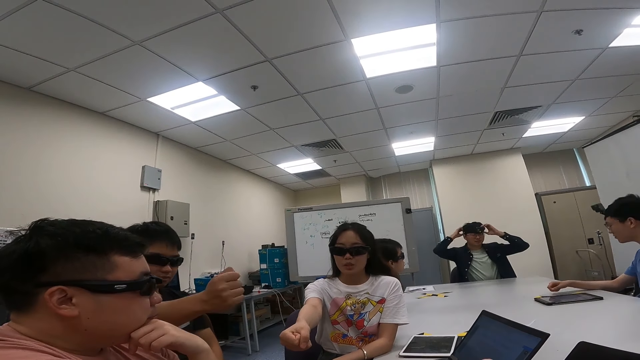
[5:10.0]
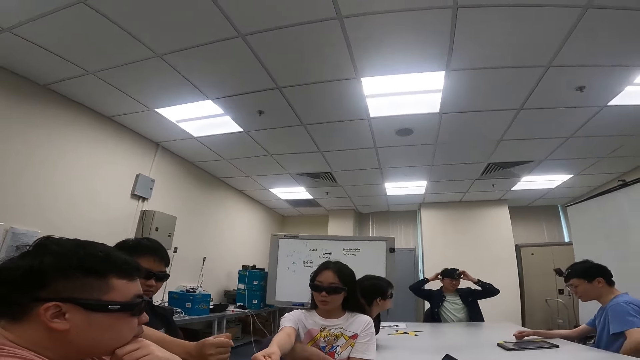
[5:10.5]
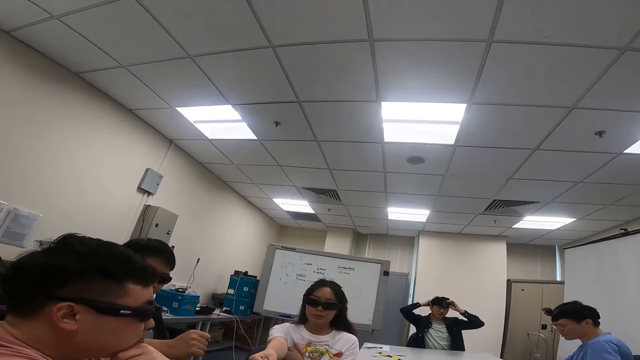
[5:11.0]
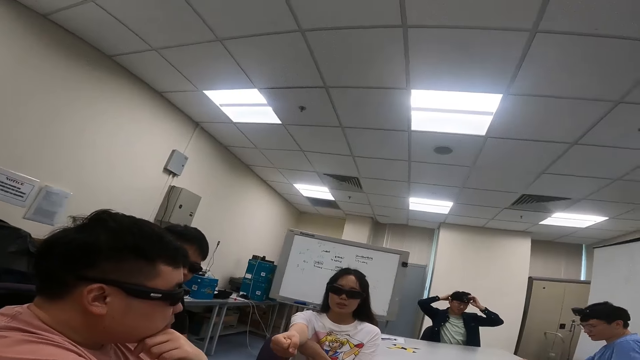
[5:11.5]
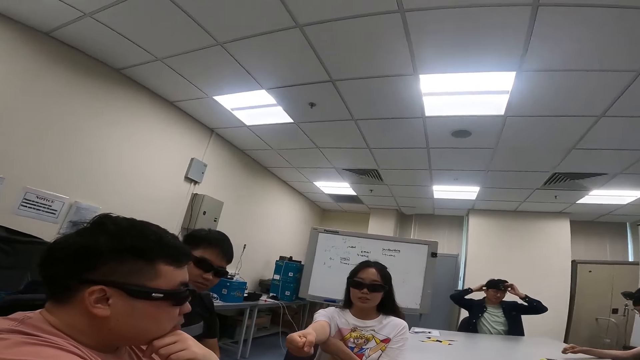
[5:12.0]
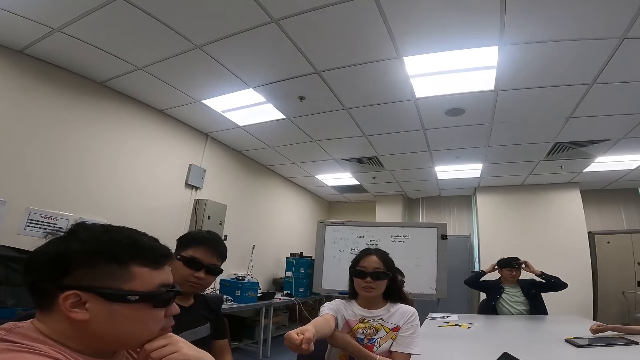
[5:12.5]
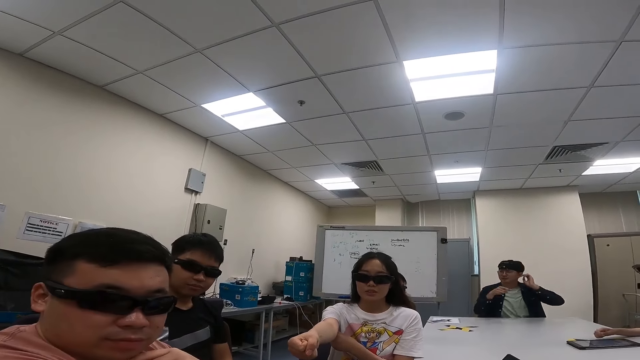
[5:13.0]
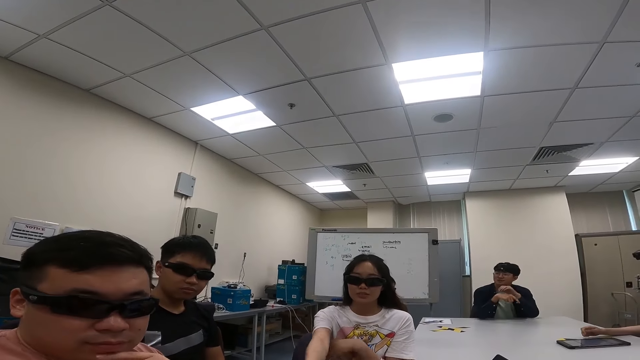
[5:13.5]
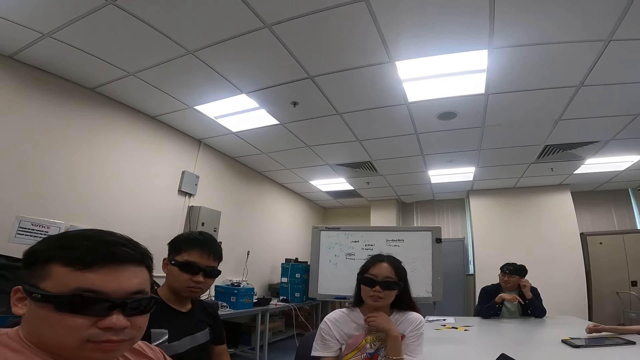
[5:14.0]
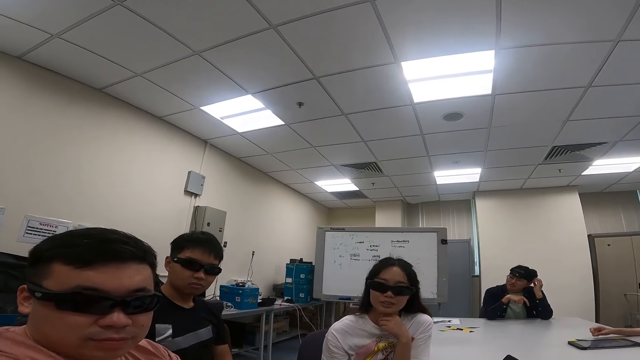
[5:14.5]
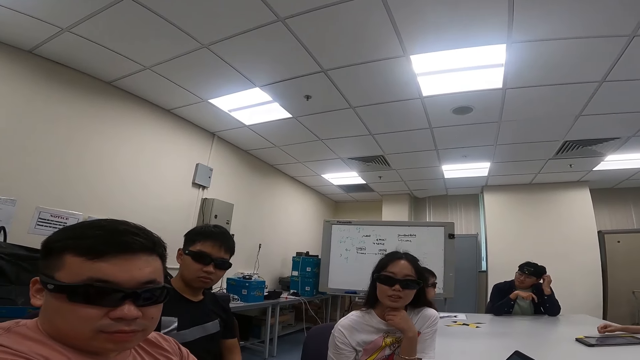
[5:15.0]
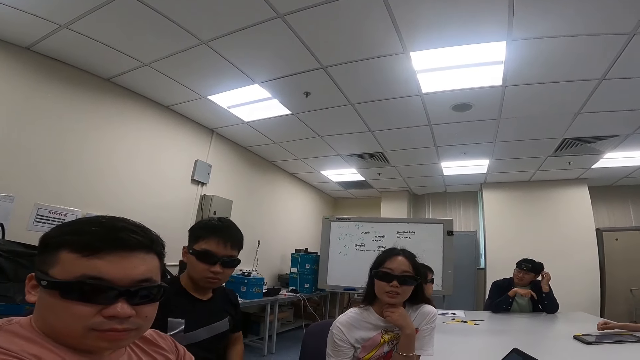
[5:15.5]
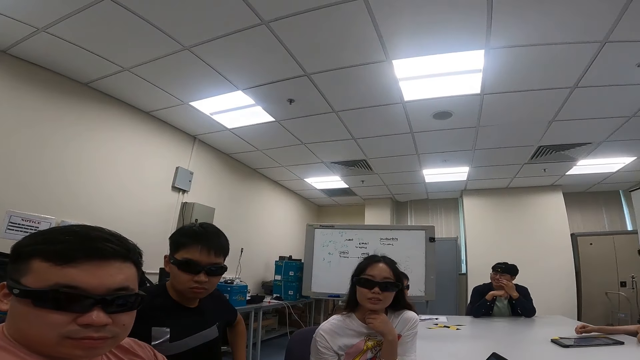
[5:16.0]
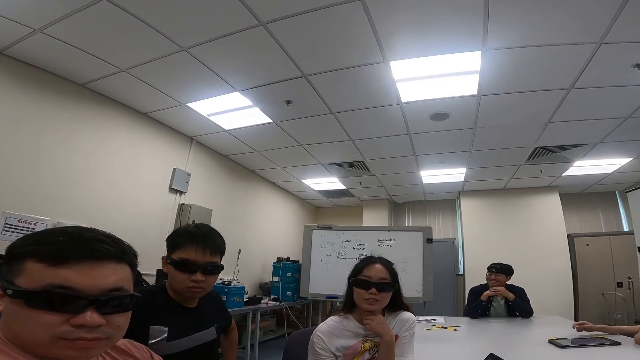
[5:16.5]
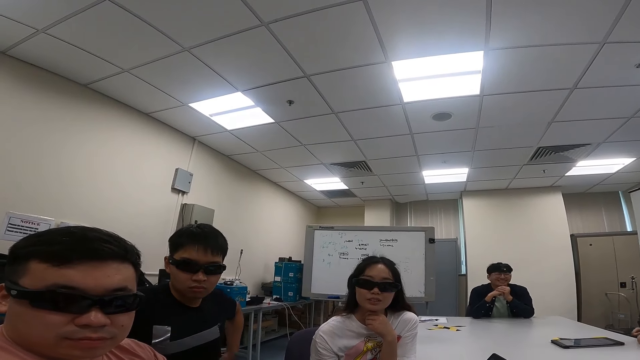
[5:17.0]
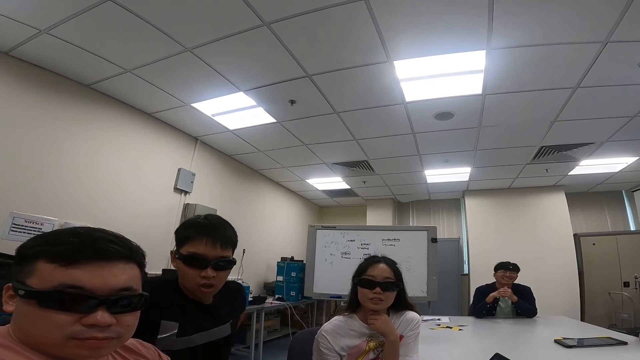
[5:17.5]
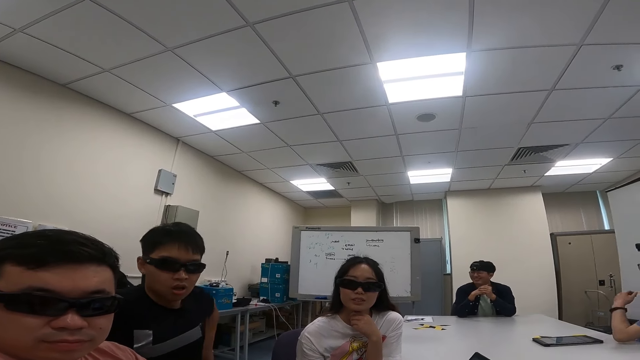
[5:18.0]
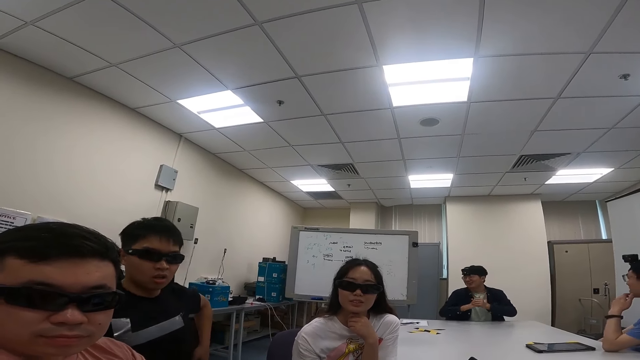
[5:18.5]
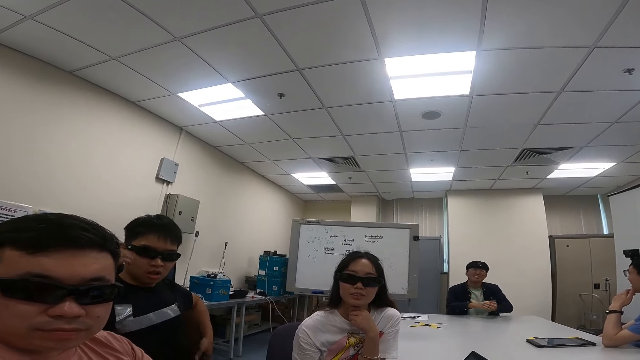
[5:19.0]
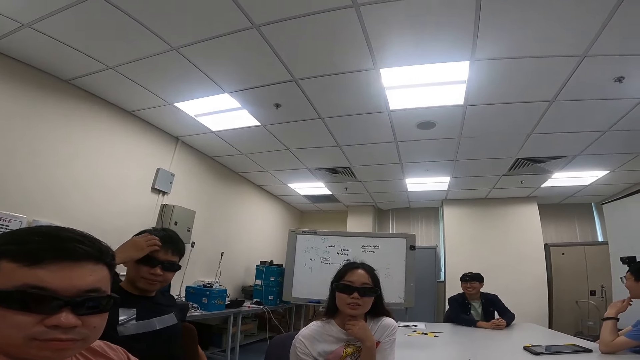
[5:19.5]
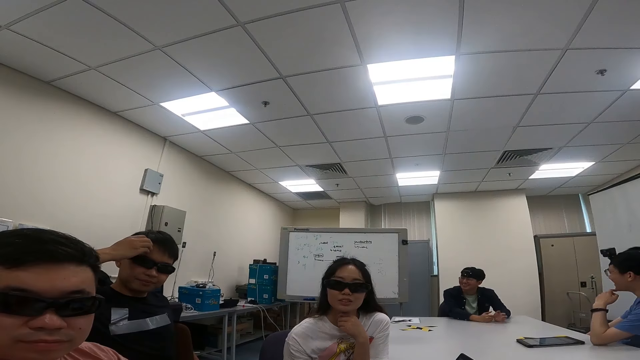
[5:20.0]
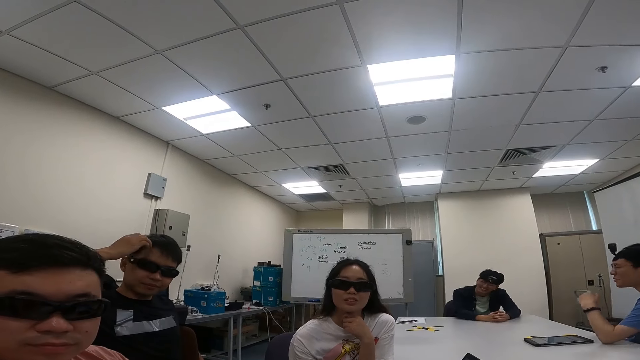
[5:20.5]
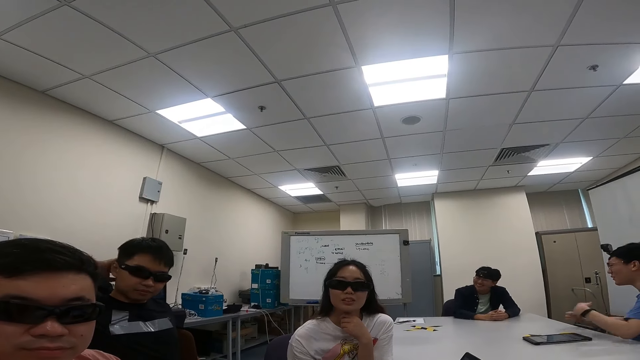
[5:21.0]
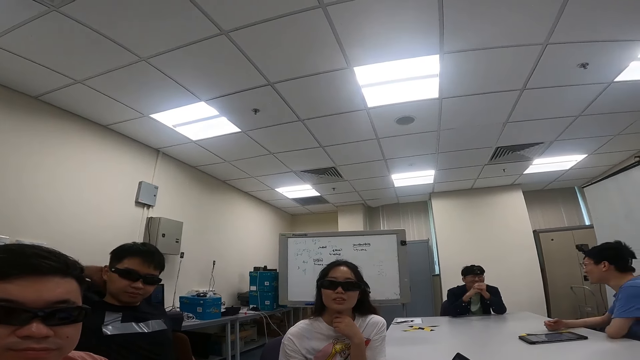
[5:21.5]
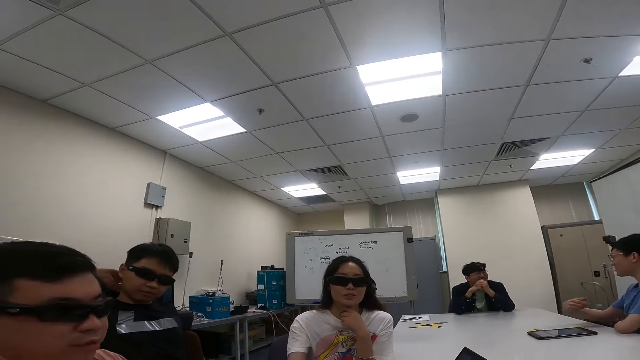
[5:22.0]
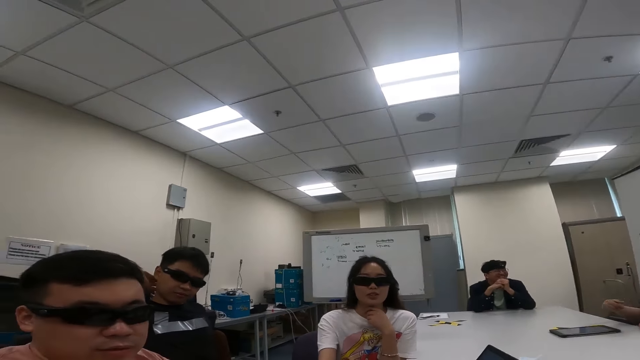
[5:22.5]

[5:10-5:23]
The camera wearer talks to three people. A man scratches his head as they converse.

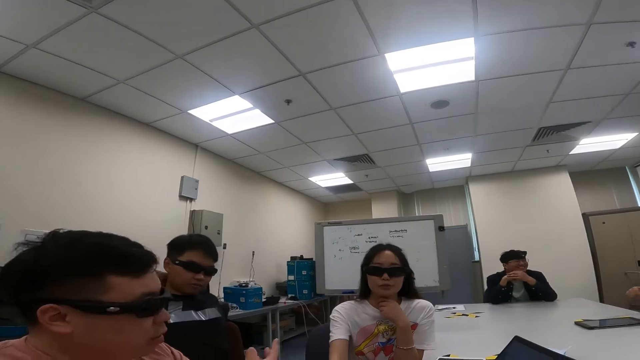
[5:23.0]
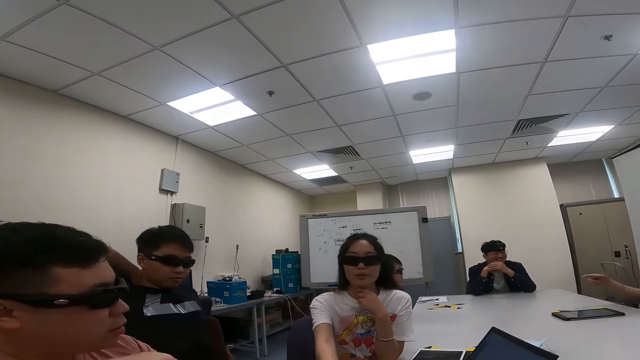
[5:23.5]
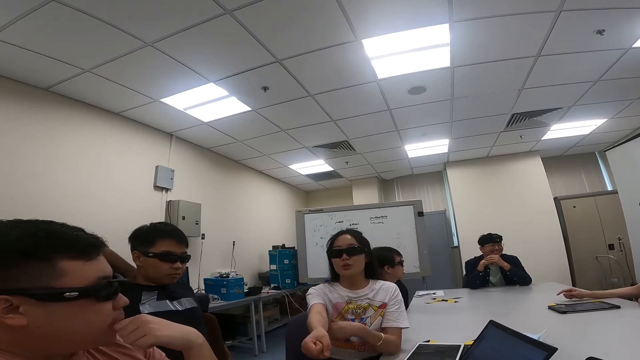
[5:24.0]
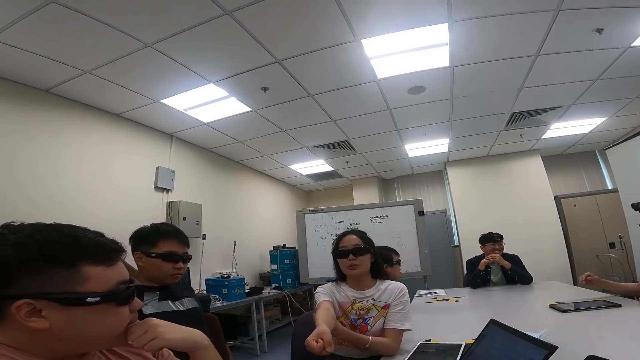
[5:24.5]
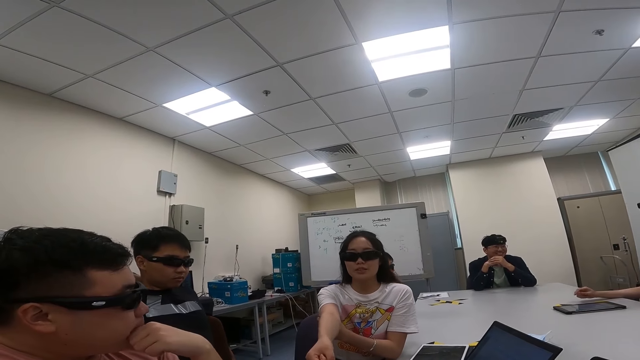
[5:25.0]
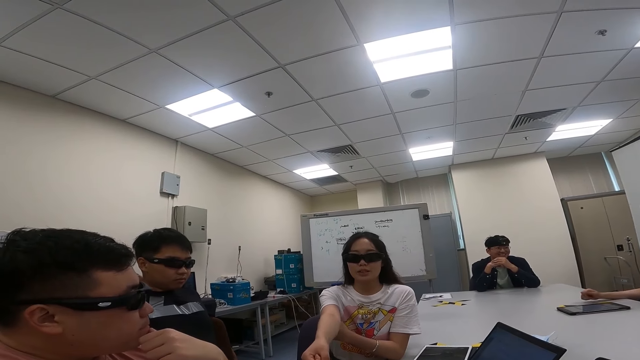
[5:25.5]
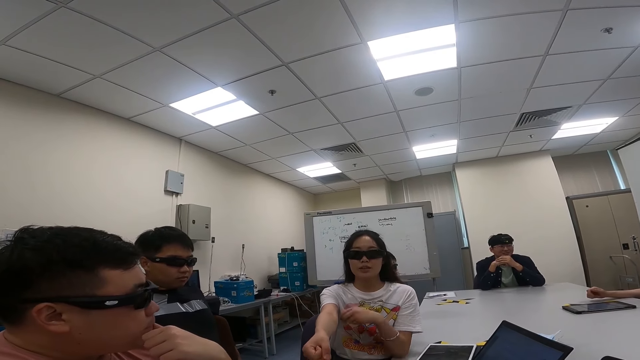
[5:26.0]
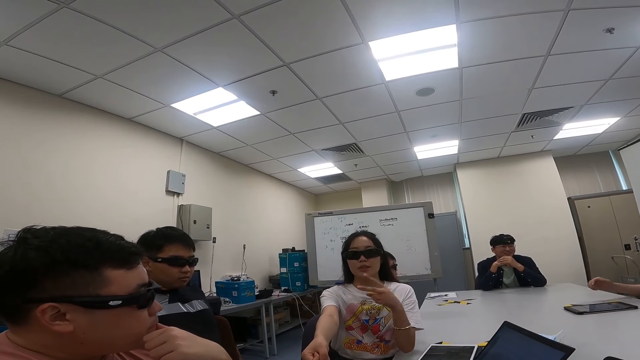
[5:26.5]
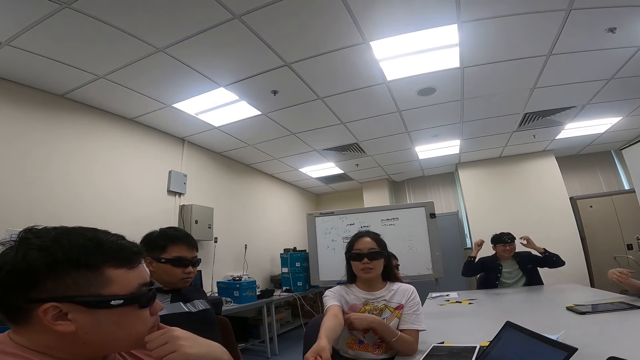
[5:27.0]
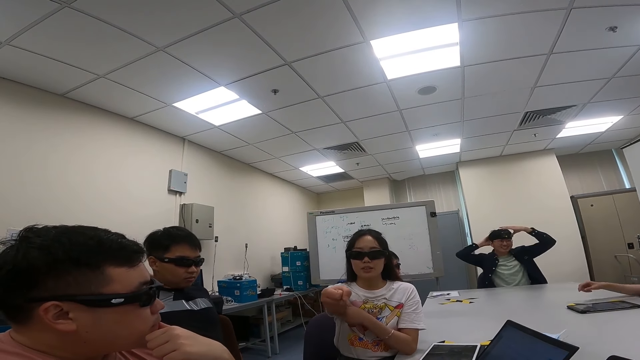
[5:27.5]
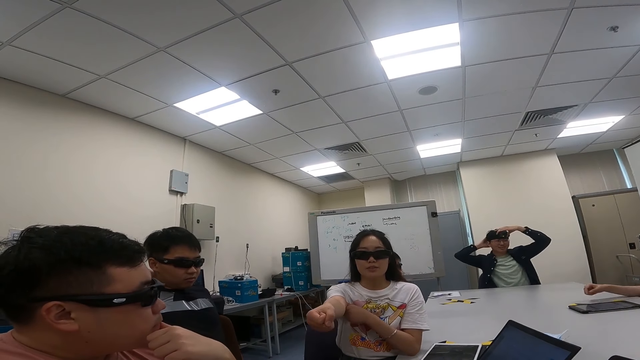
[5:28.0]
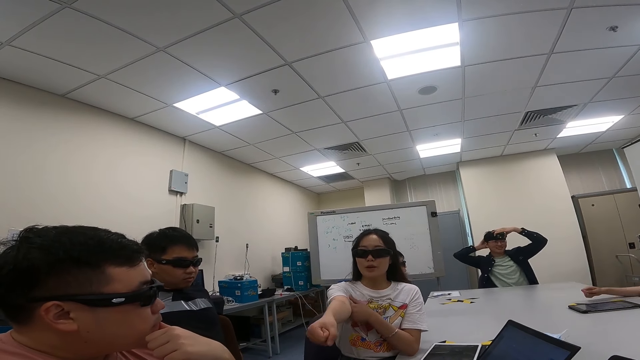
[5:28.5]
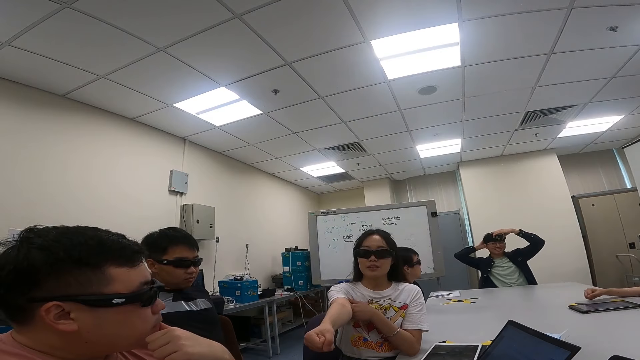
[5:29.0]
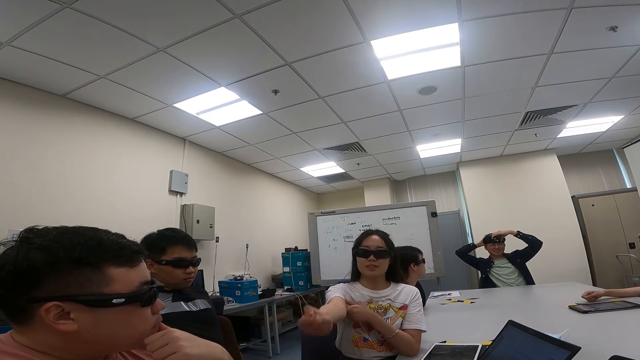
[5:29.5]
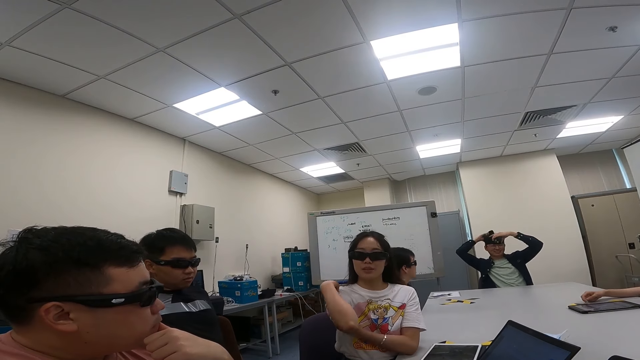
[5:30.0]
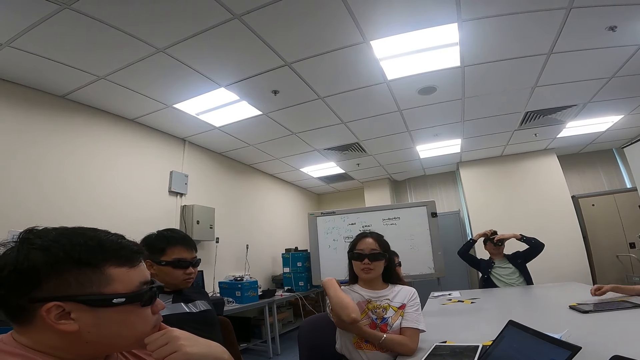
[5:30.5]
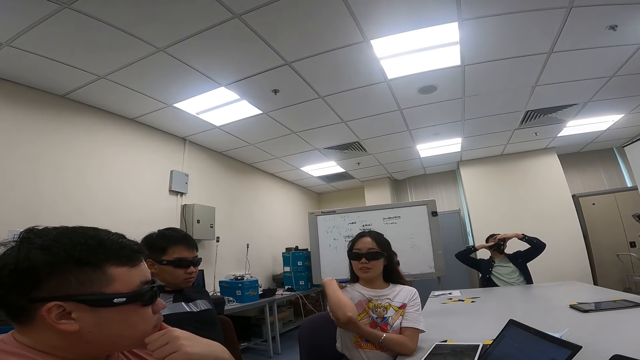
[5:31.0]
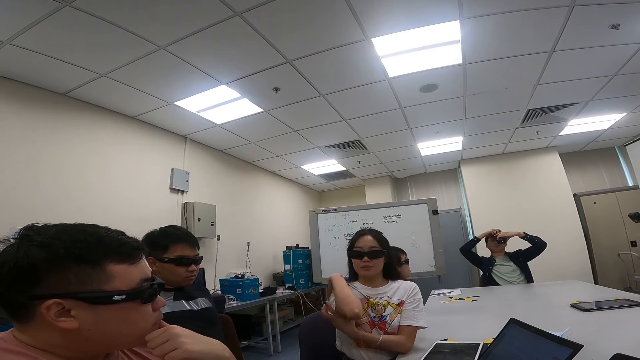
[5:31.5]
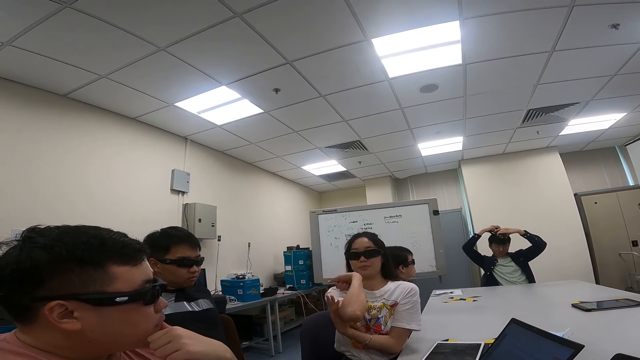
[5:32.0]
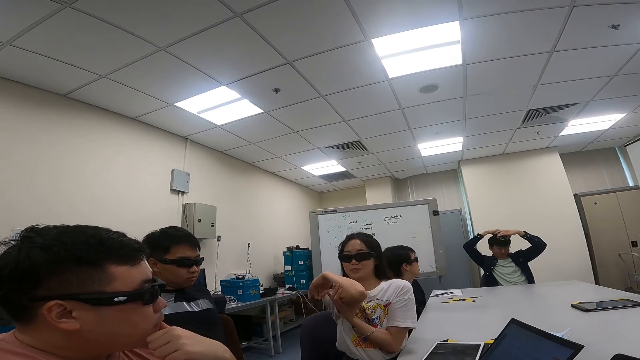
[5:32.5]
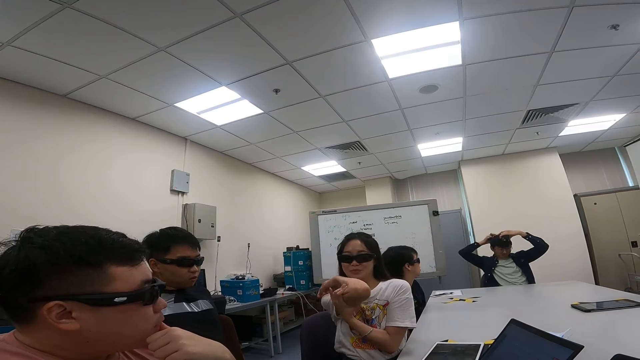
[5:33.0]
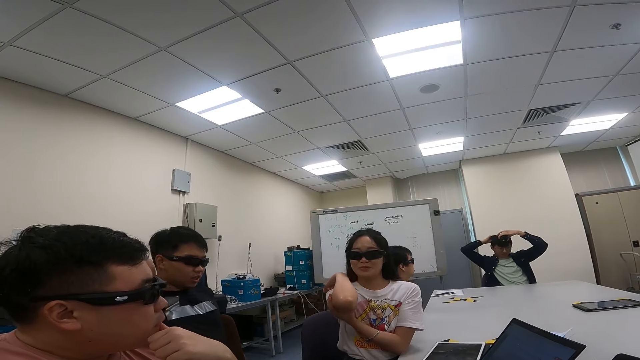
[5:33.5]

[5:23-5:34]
A woman talks to the camera wearer. The woman folds her arm as they converse.
